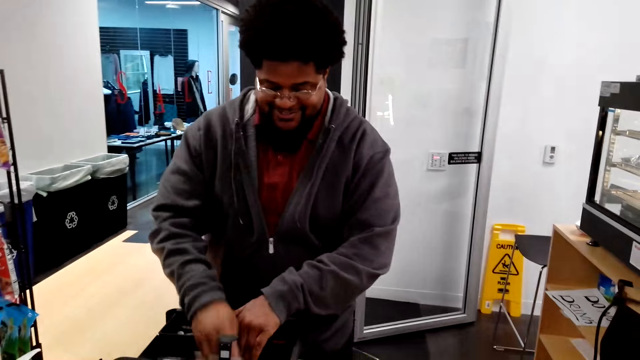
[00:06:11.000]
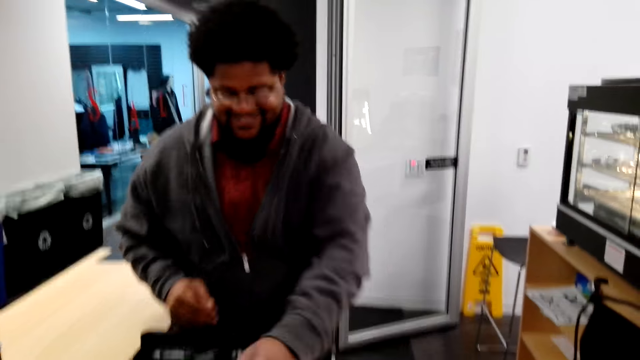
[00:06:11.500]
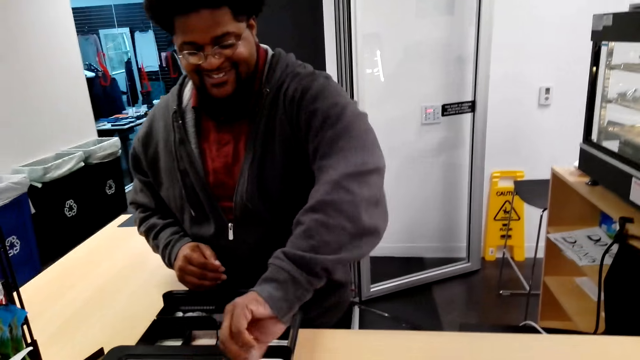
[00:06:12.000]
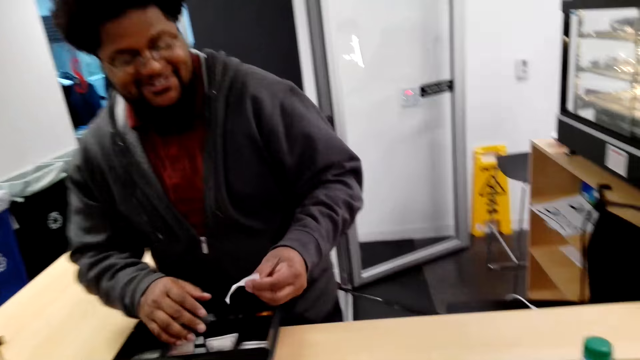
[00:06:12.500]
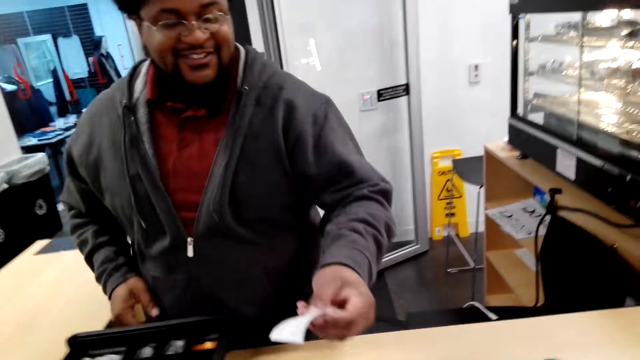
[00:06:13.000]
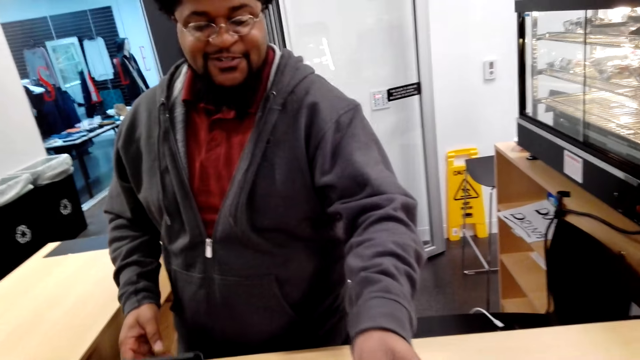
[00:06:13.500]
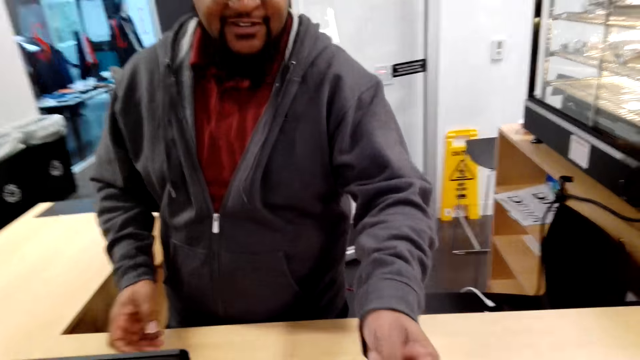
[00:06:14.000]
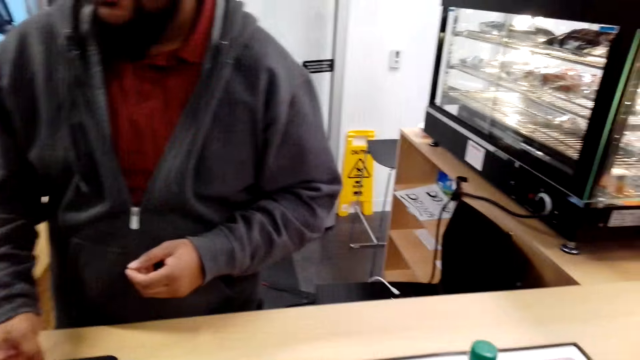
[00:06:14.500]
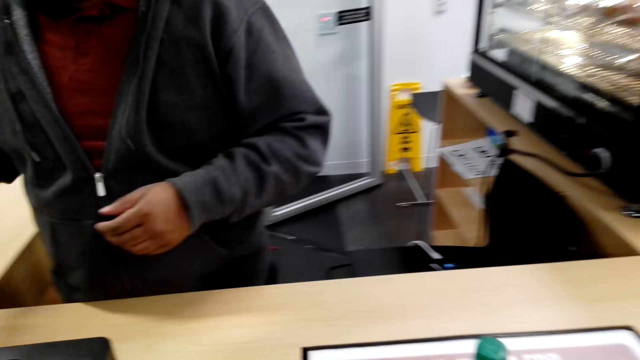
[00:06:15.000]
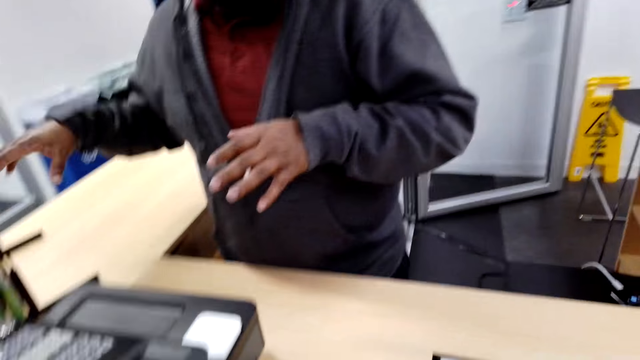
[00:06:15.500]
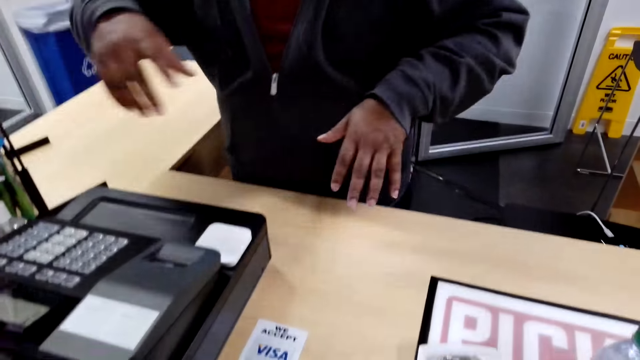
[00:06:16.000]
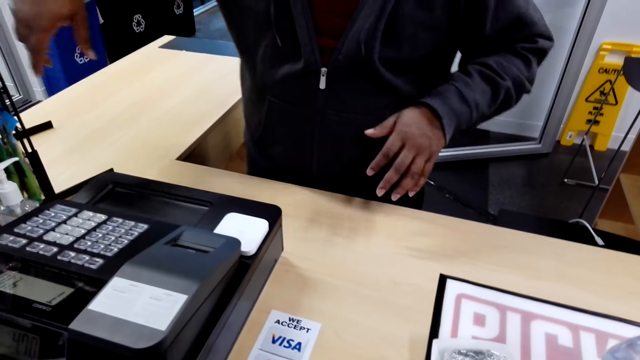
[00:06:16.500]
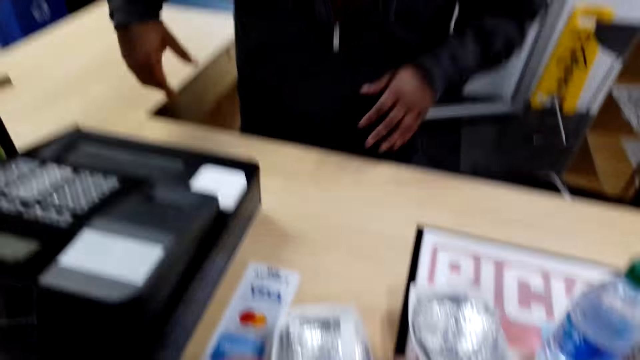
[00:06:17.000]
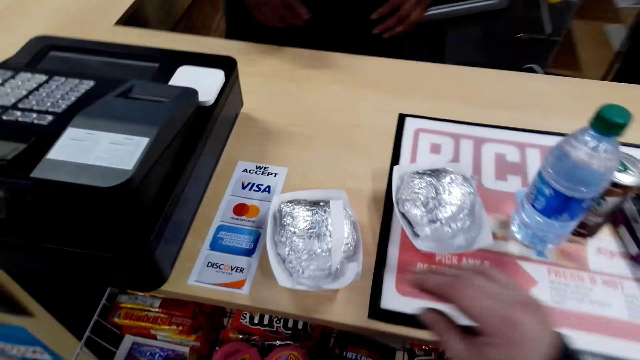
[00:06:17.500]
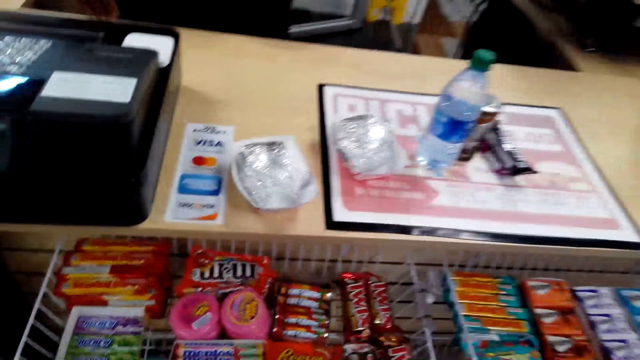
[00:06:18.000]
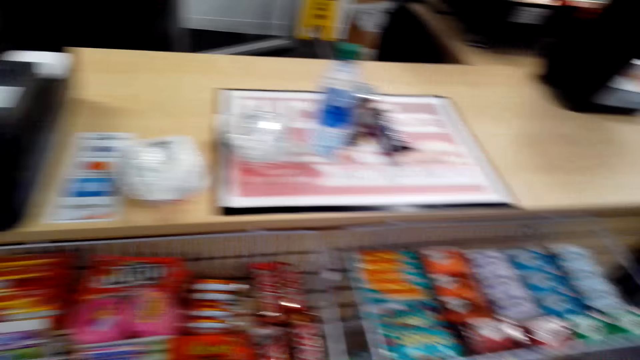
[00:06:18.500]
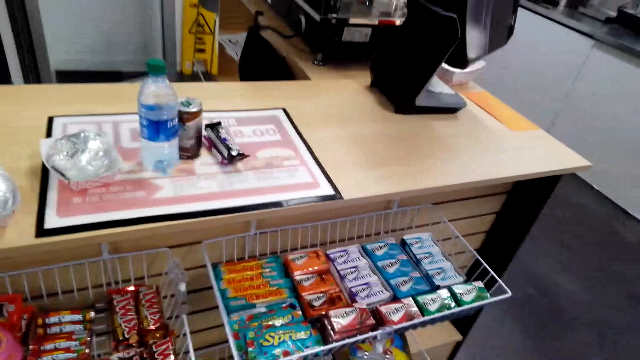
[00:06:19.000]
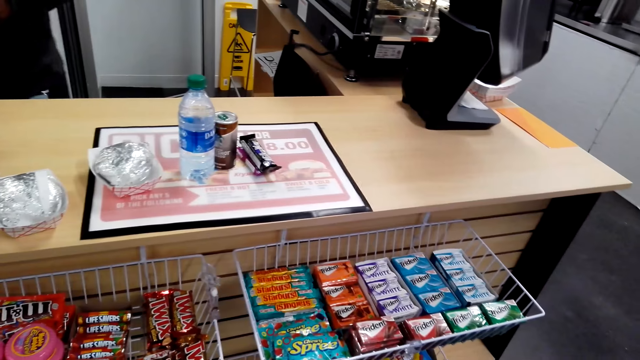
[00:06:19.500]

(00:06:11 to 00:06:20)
A man puts money in the machine. The man picks up the receipt. The man hands the camera wearer the receipt. The man moves the receipt and closes the cashier machine. The man moves a hand. The camera wearer moves their hand away from the snacks.

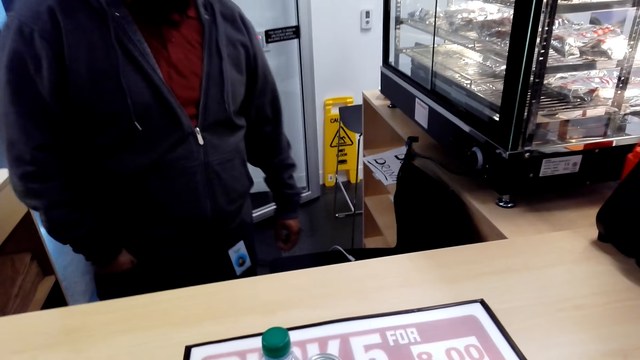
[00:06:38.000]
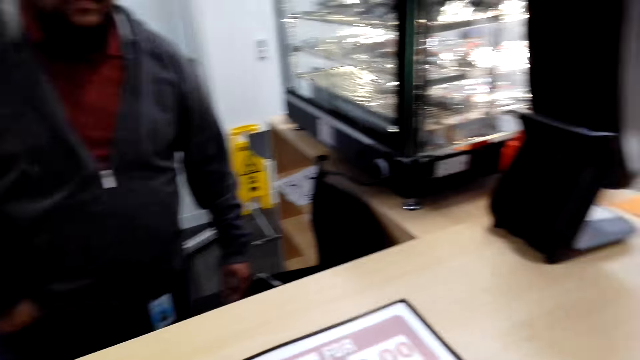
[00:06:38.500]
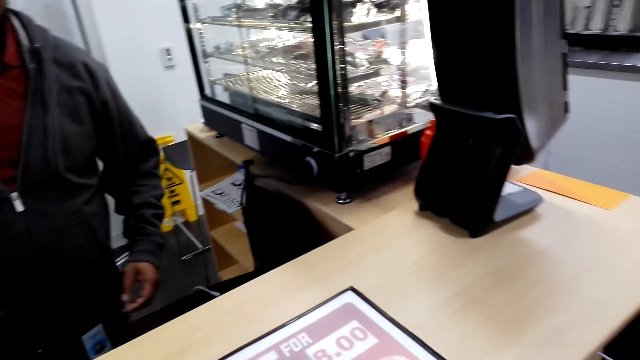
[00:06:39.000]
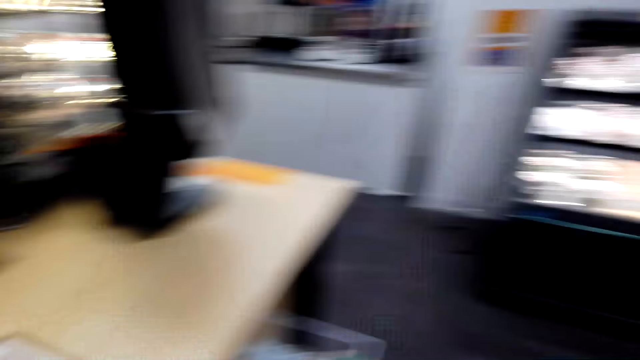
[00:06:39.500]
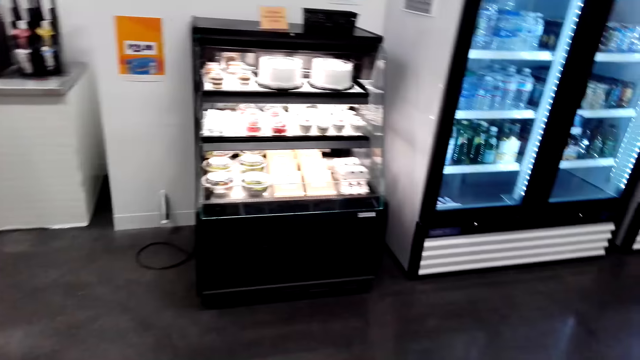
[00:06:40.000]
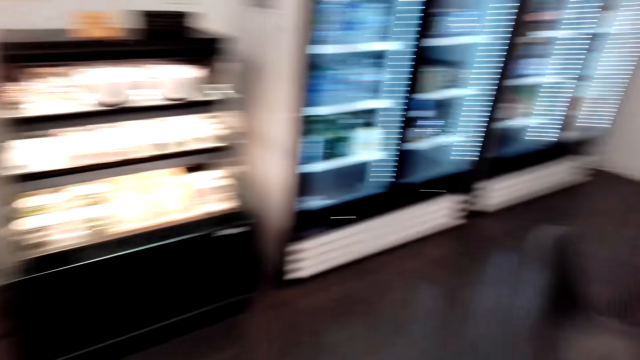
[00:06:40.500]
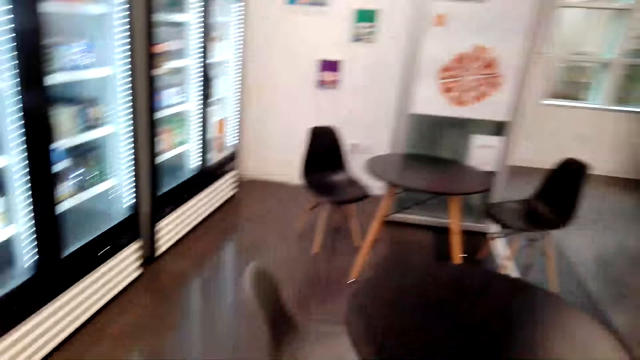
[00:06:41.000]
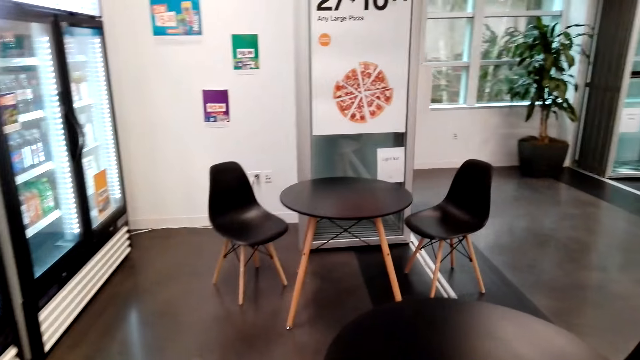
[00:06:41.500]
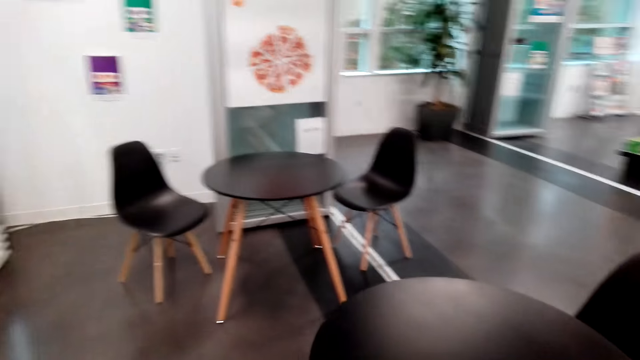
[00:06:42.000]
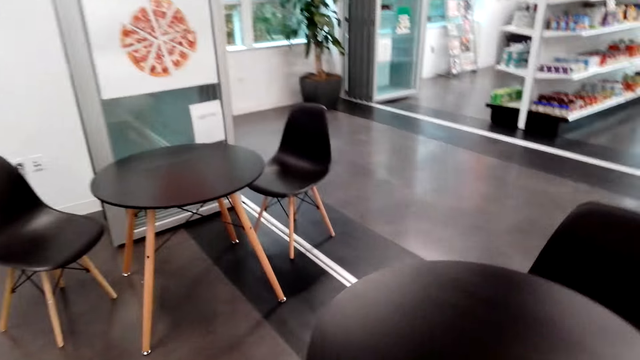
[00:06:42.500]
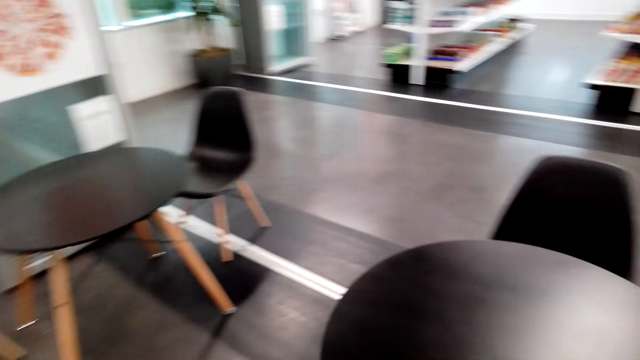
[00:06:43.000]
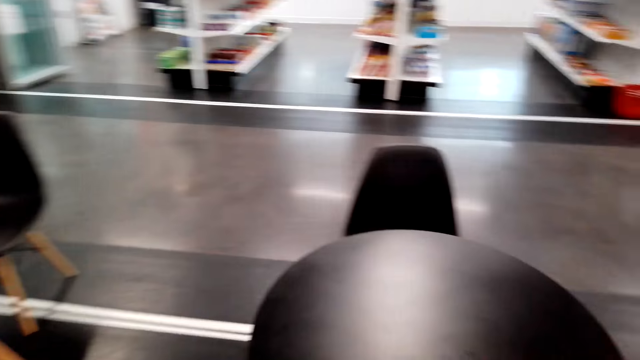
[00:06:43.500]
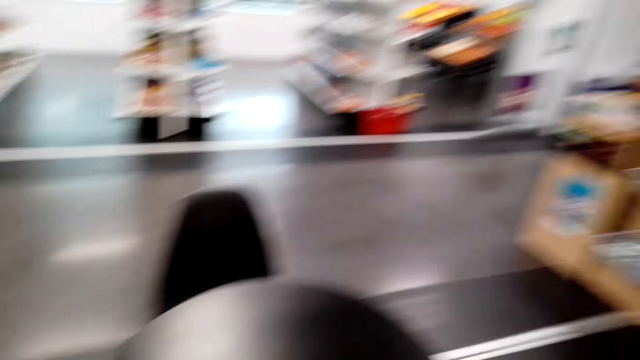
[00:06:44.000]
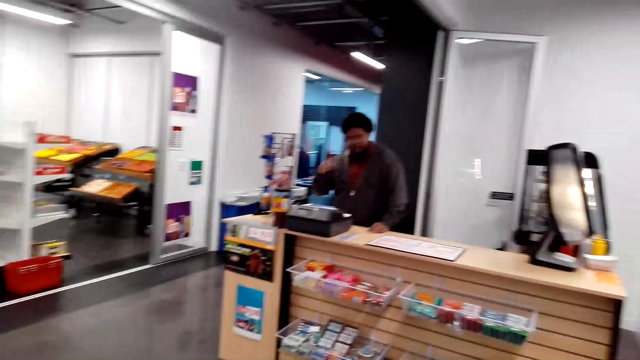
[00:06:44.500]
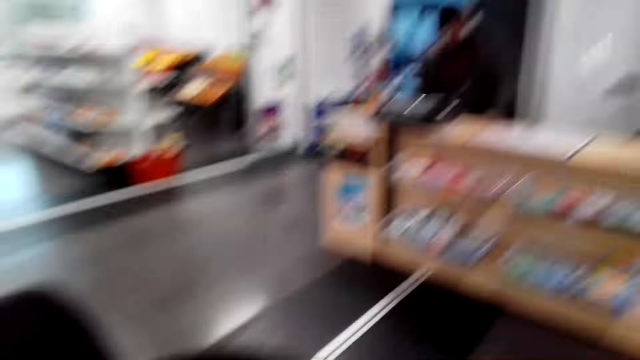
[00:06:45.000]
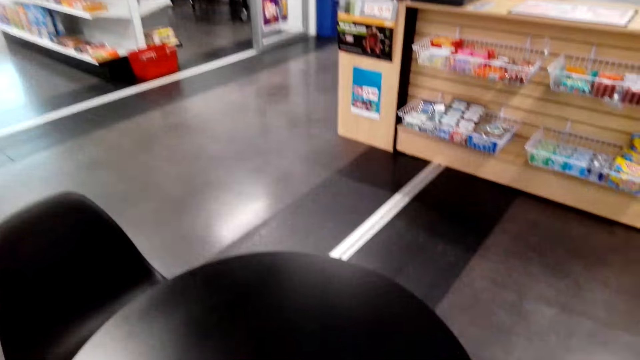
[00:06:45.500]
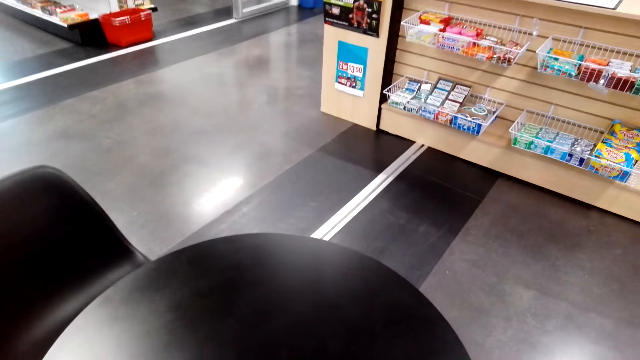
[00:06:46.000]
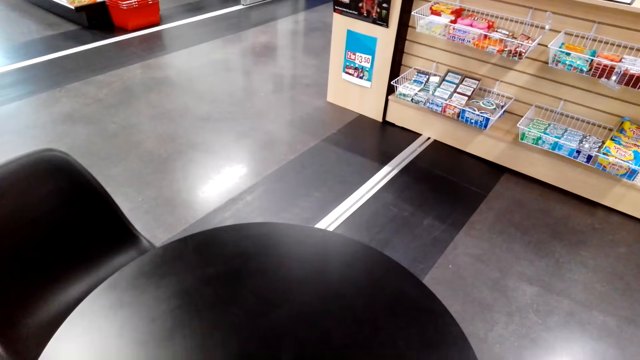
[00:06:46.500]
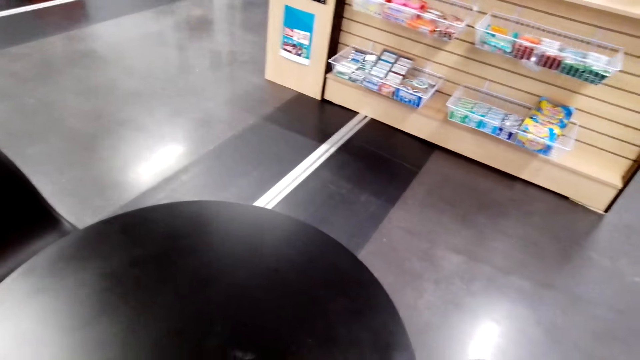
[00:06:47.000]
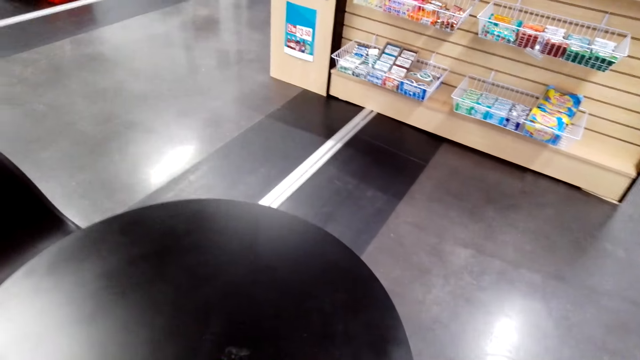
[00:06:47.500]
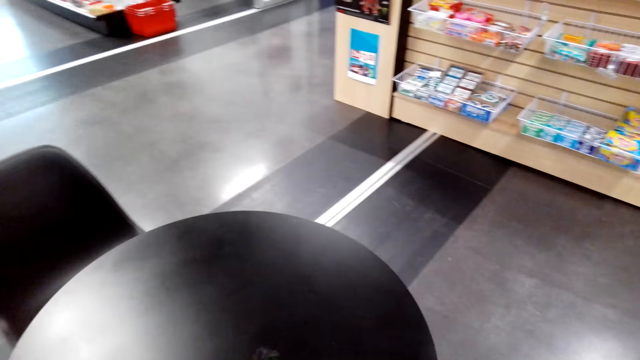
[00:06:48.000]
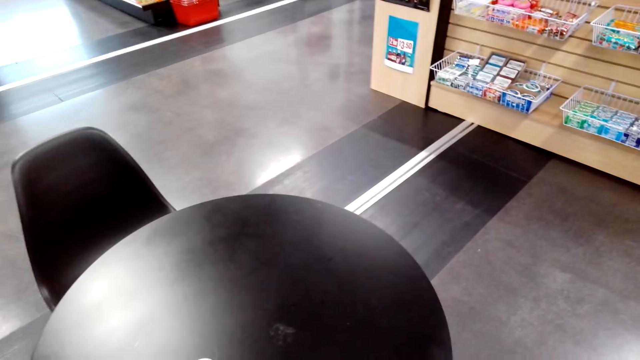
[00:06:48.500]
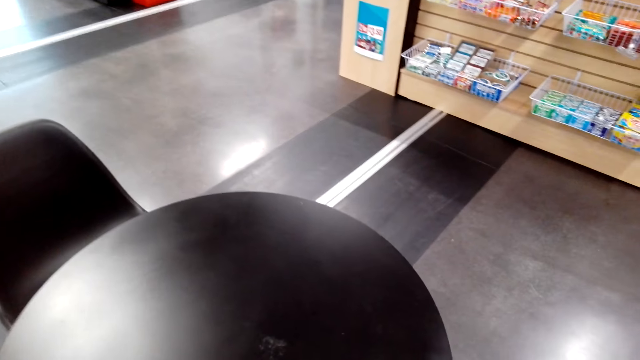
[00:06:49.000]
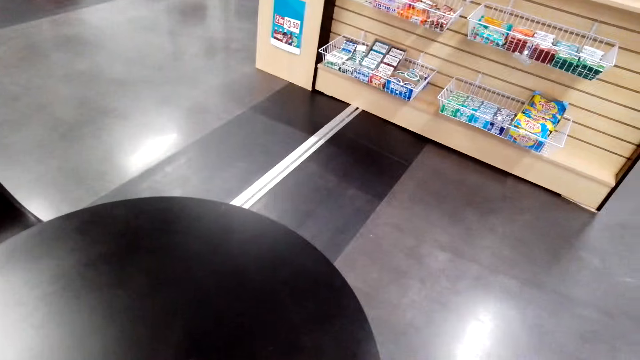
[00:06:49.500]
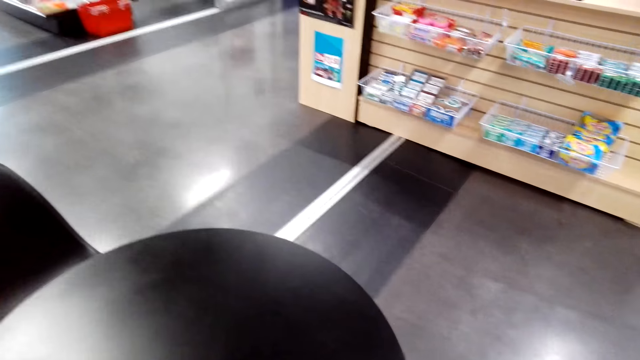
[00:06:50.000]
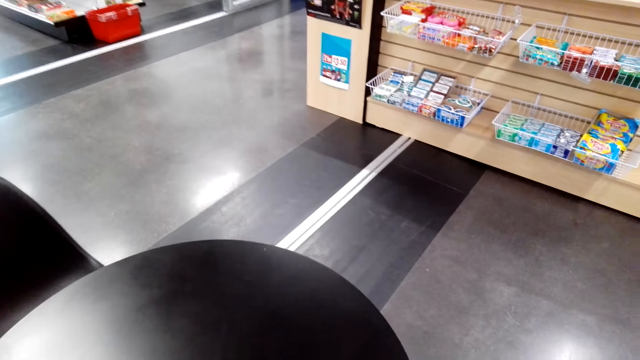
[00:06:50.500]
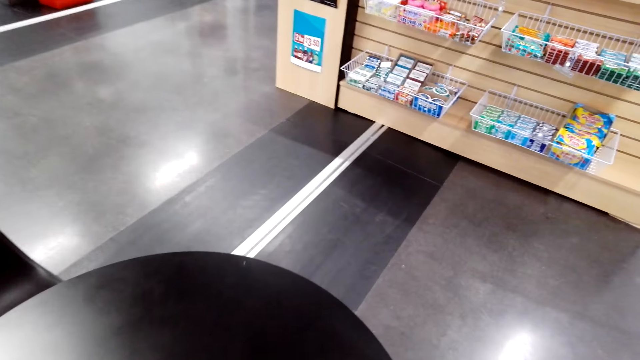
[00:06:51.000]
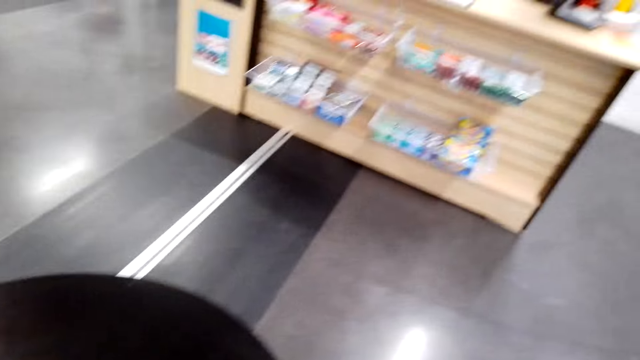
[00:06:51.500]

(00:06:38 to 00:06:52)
The camera wearer moves around. A man moves a hand.
